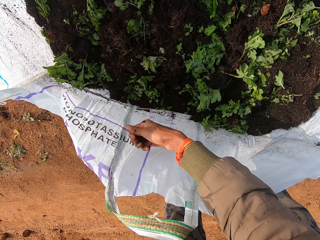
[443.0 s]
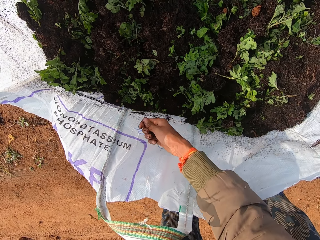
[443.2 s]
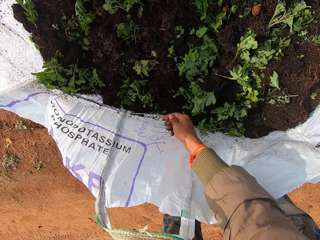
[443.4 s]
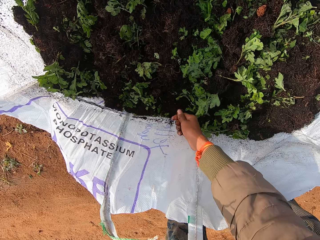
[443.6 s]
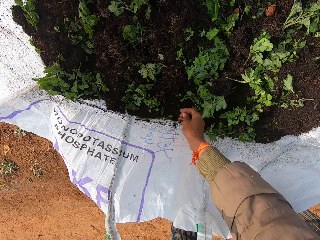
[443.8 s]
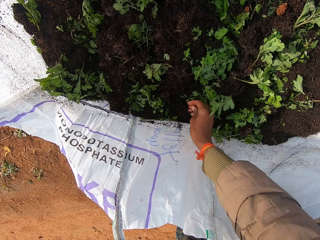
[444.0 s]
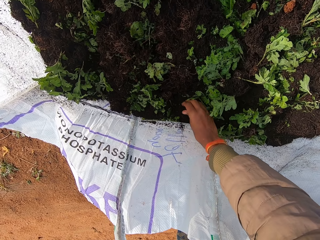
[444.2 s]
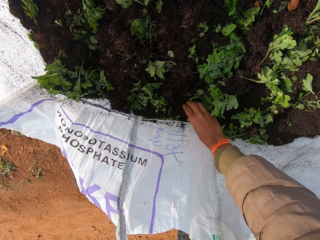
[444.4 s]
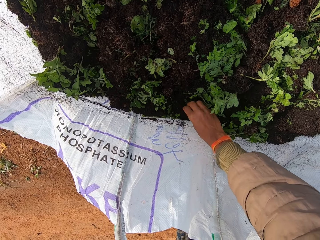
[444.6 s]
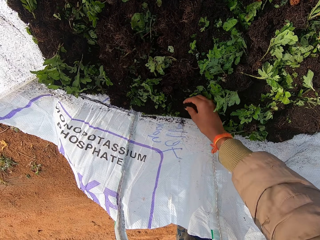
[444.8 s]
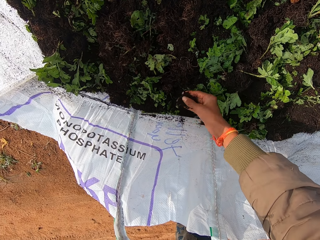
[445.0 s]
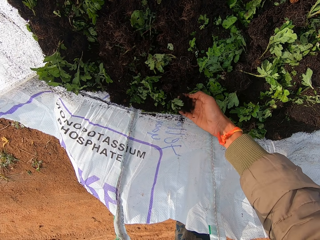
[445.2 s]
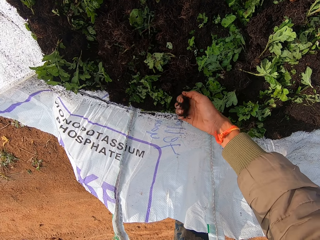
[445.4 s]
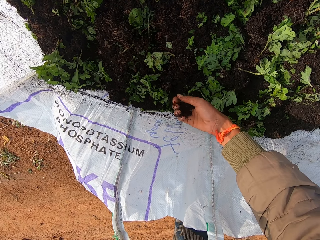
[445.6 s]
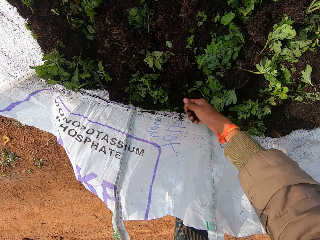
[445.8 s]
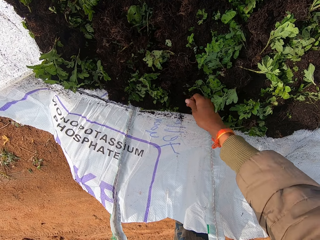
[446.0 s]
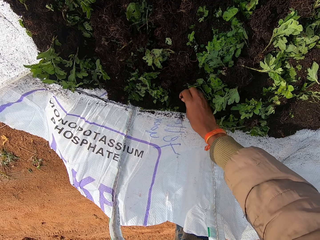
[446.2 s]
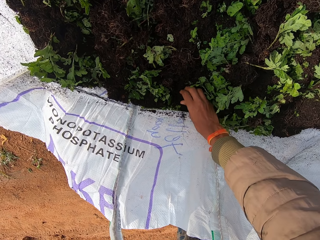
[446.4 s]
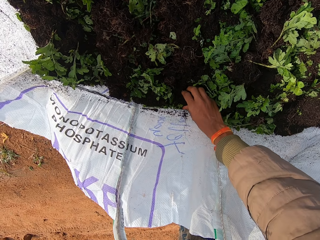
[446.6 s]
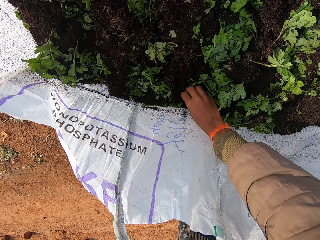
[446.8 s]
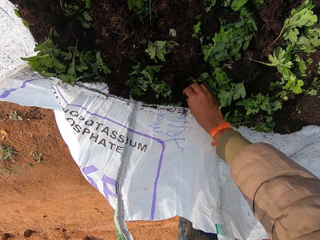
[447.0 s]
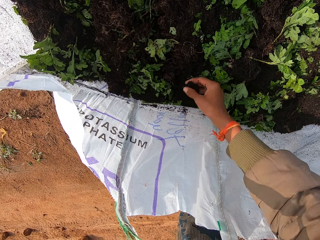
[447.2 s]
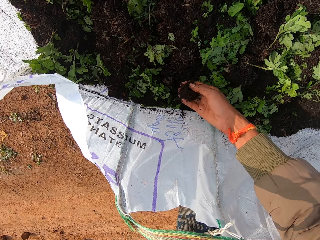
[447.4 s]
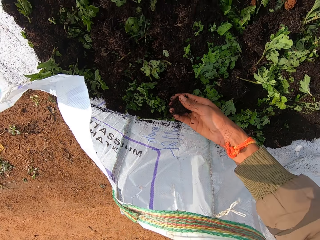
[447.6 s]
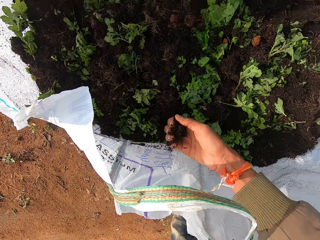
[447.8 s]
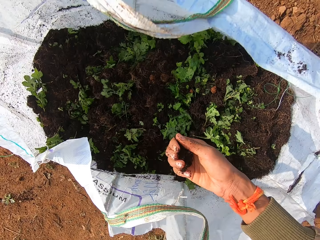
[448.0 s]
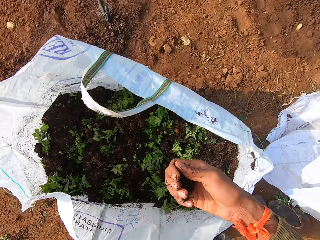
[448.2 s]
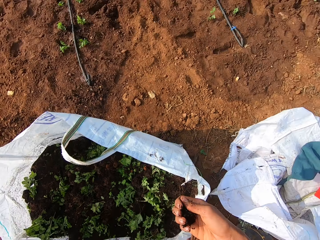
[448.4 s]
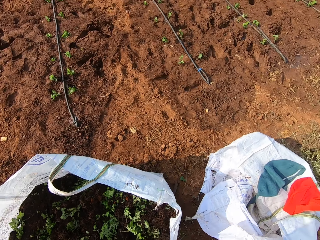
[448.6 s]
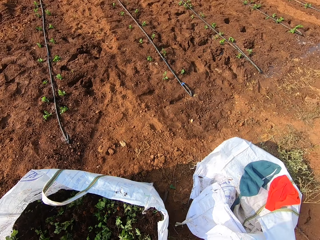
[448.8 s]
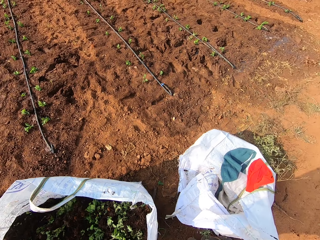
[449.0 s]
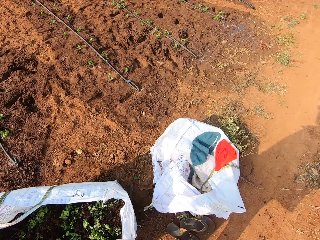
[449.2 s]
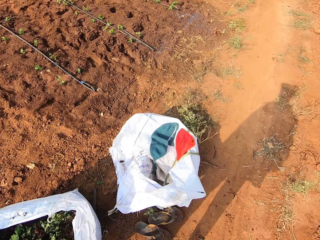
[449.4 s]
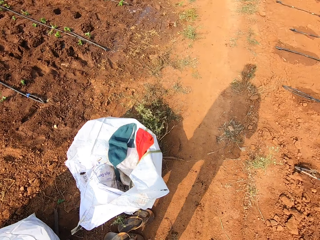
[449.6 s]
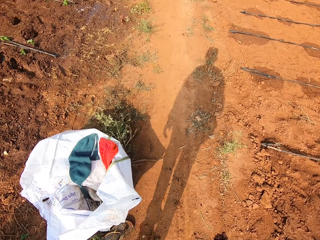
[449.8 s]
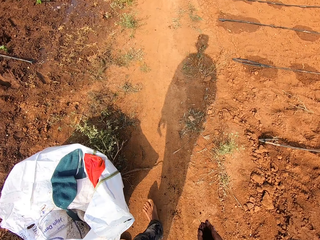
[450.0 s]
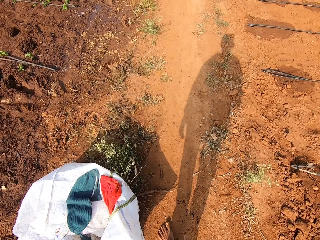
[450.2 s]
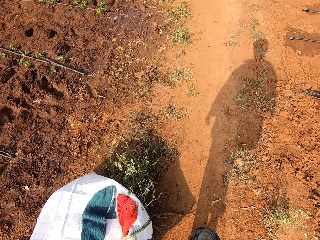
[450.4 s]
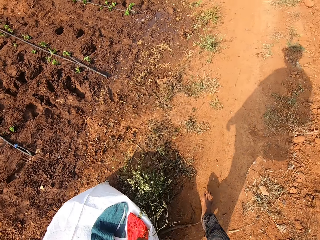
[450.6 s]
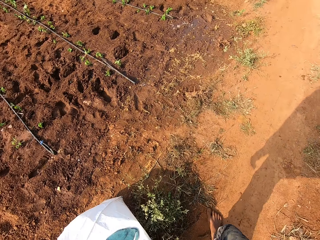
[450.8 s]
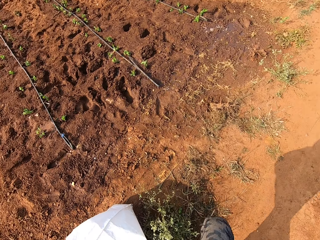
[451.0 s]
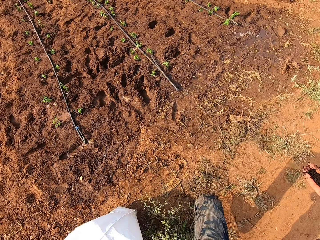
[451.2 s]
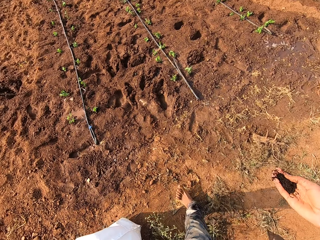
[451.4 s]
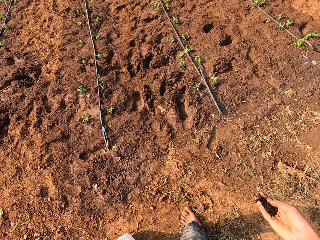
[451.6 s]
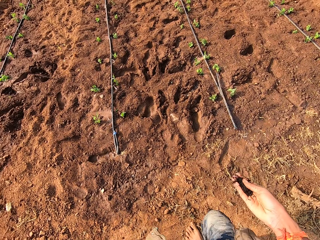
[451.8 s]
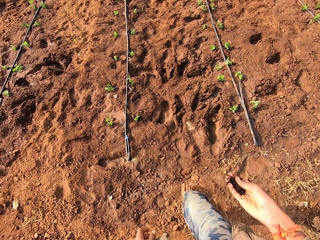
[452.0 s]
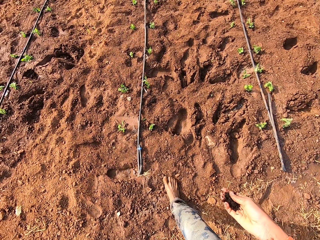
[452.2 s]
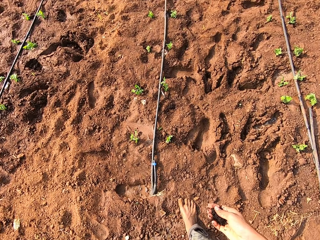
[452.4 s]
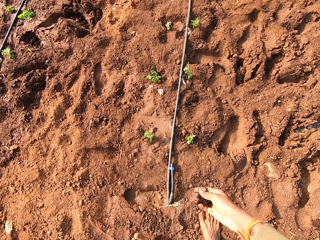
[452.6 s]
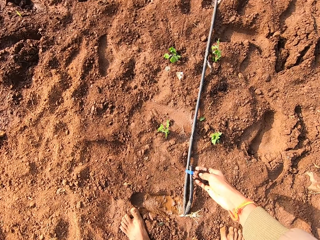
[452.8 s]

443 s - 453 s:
The camera wearer walks along on the footpath.

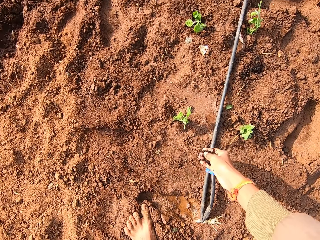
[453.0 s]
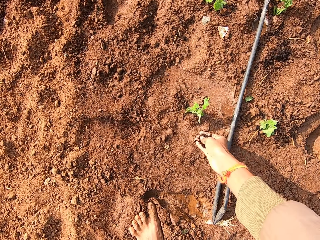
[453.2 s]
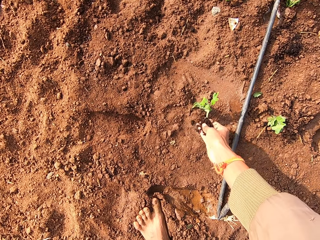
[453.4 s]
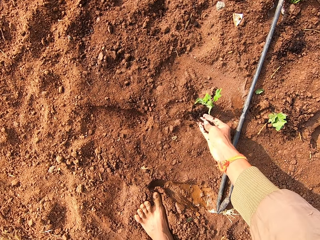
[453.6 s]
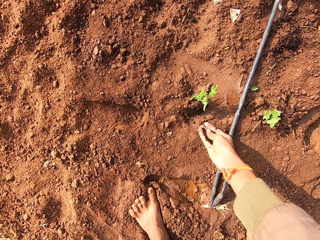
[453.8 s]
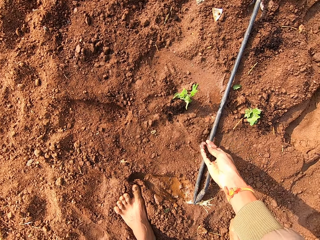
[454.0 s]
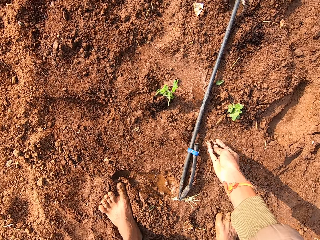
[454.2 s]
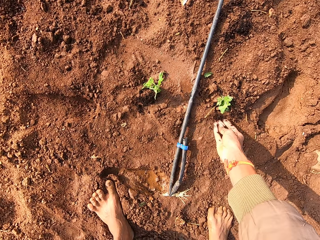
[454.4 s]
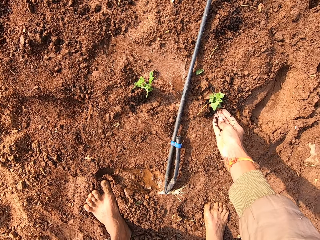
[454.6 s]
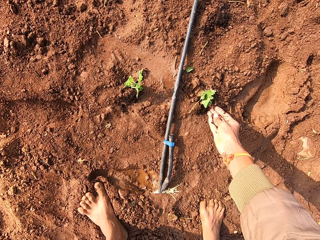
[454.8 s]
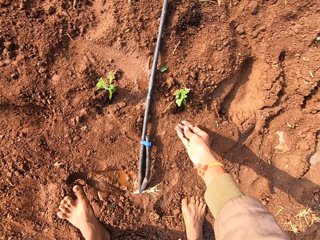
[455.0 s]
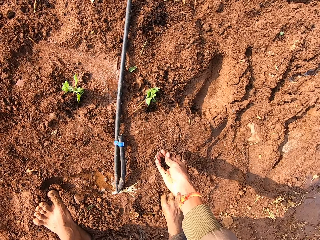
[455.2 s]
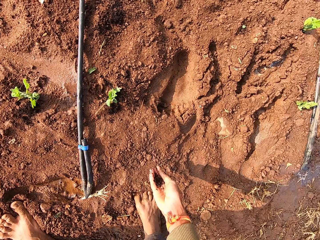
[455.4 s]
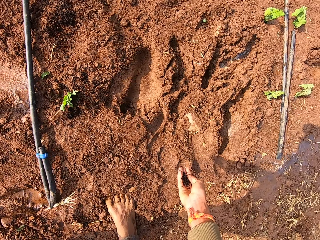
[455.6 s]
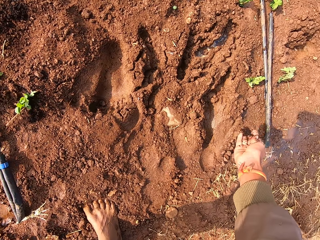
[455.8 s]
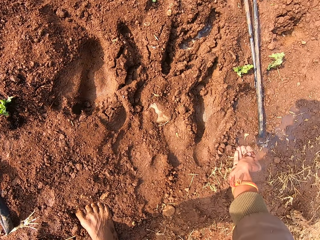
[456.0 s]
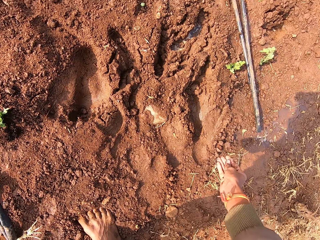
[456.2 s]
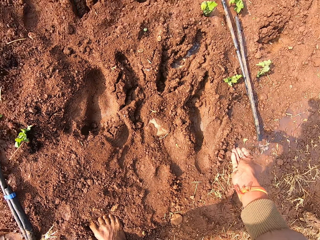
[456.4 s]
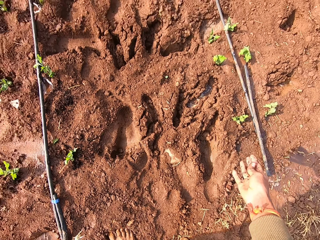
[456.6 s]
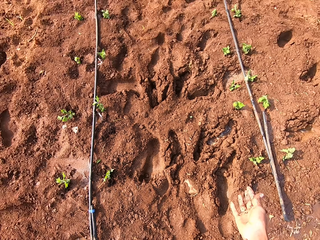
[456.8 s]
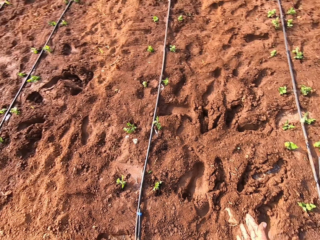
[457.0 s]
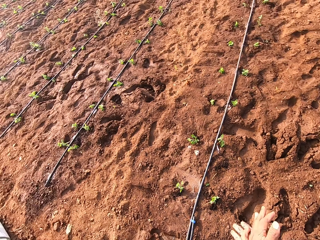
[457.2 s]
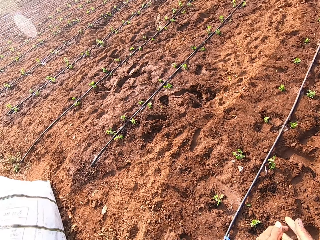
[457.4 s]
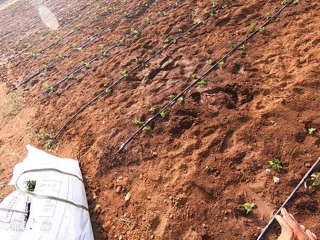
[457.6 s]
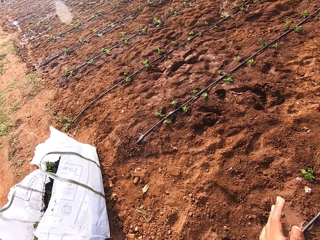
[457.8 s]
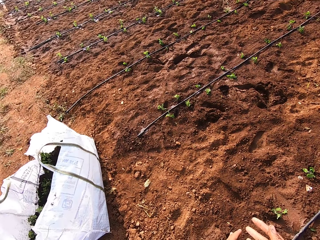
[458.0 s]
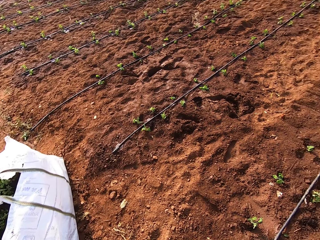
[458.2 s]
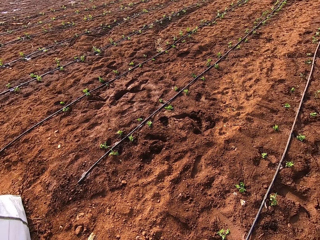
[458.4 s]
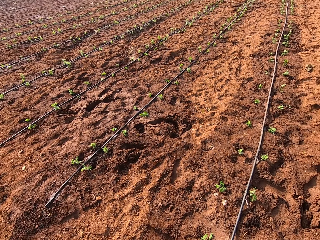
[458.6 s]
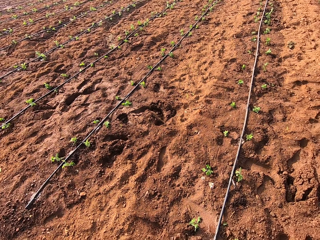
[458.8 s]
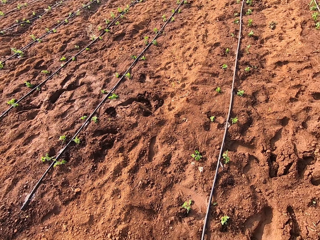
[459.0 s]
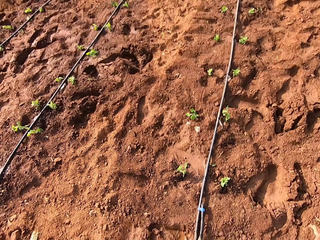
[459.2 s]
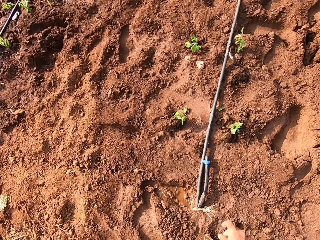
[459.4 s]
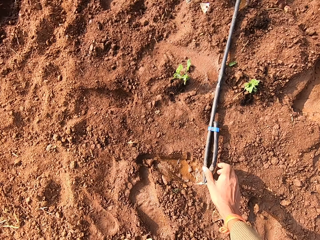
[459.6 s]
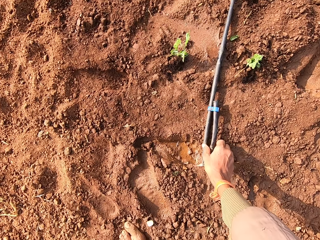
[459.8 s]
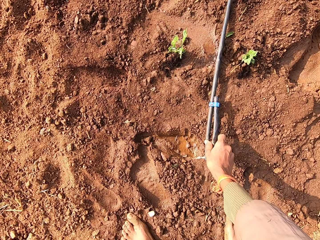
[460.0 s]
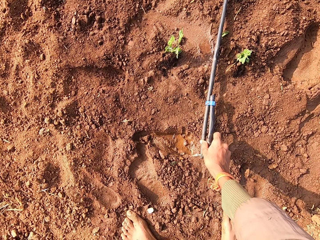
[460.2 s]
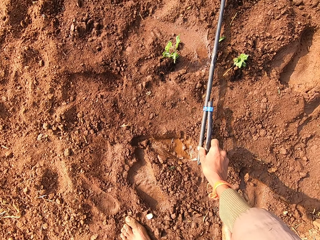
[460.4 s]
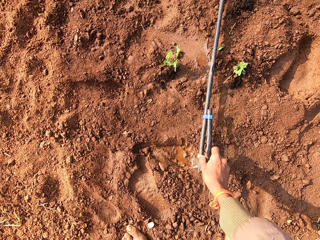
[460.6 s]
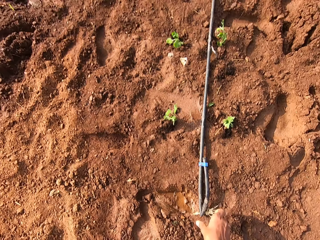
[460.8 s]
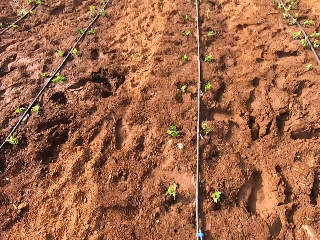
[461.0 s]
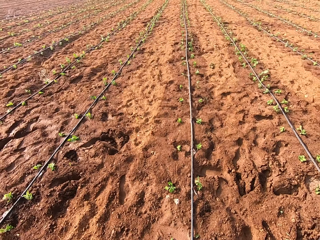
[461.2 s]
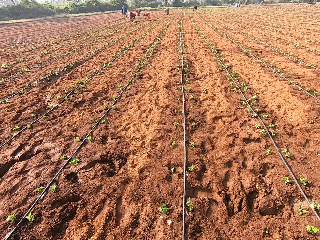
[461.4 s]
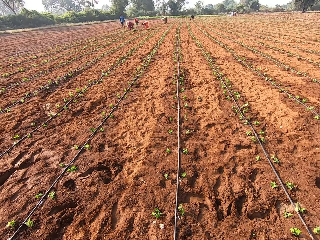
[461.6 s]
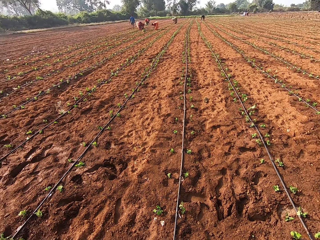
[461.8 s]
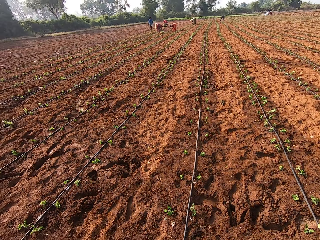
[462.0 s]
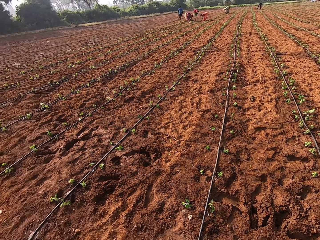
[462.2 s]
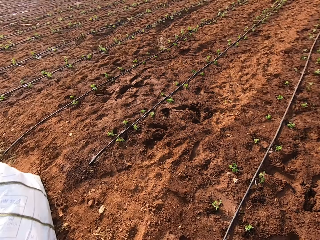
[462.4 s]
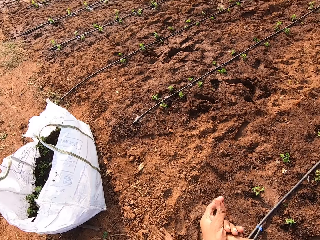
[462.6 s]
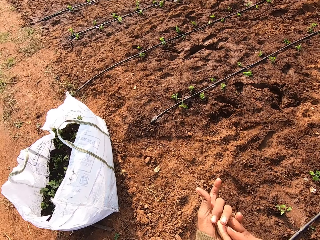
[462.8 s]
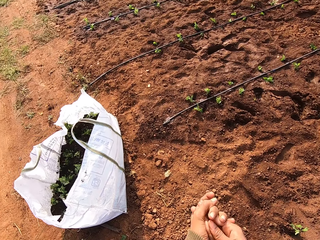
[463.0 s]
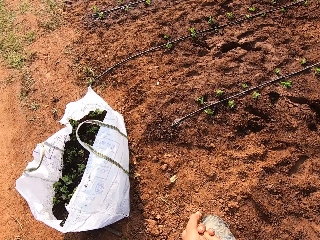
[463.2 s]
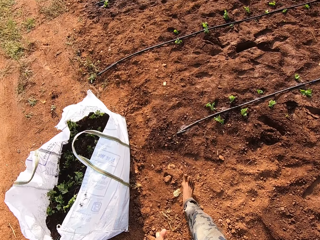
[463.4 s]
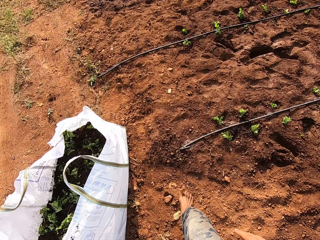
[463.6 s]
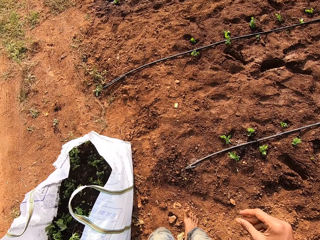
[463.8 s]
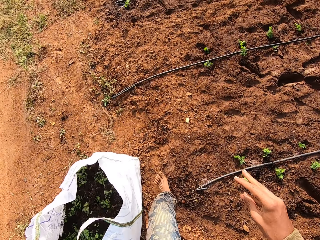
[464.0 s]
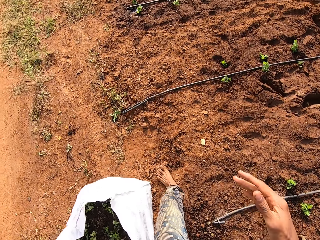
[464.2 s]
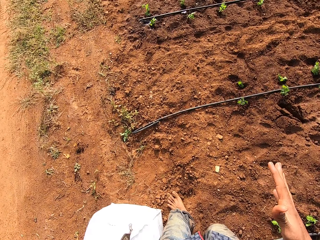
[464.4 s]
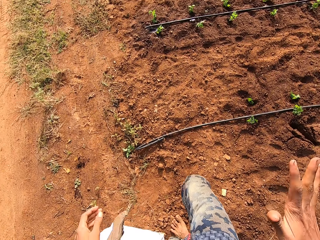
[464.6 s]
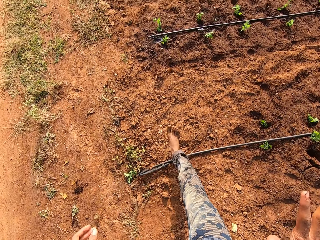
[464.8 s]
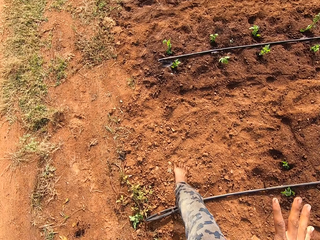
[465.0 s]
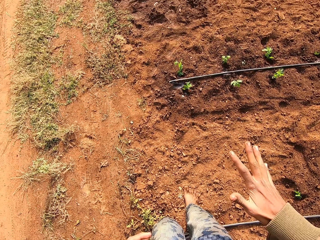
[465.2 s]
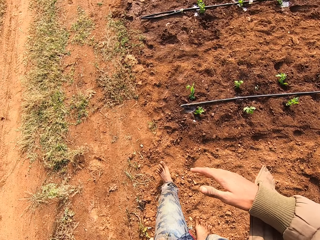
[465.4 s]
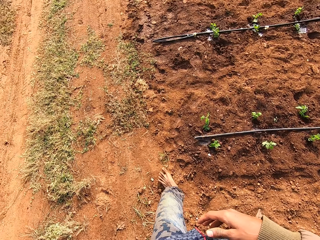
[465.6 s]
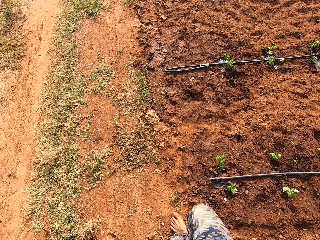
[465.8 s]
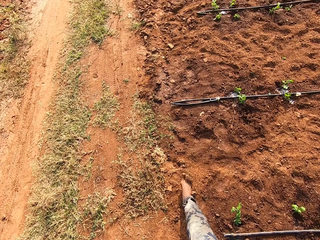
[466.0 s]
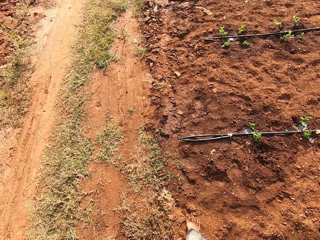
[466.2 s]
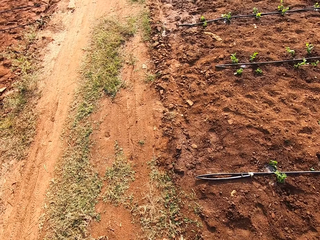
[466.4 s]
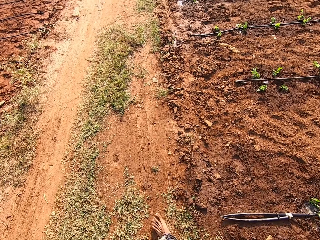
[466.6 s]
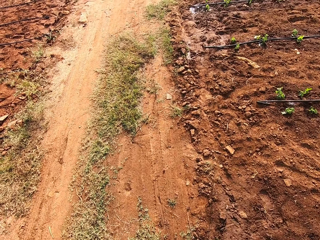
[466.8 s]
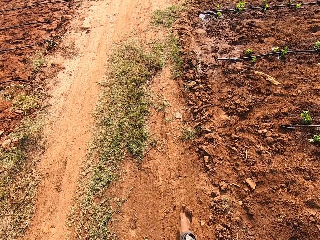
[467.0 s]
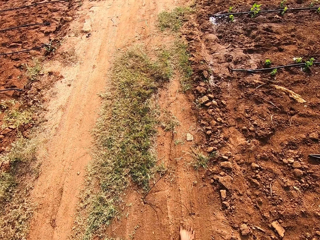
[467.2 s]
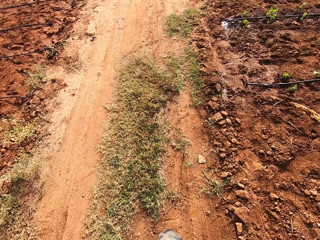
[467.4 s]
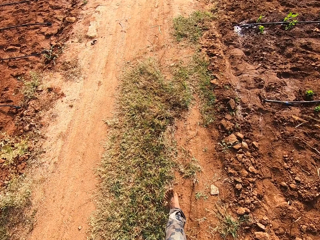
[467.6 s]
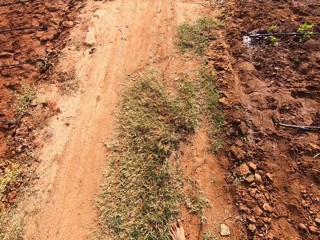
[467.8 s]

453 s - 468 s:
The camera wearer drops some humus in his right hand next to a plant on the field repeatedly. He lifts a pipe across the field with his right hand. He touches the water sprinkler with his right hand. He walks along on the footpath.
